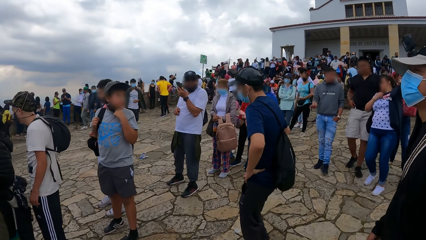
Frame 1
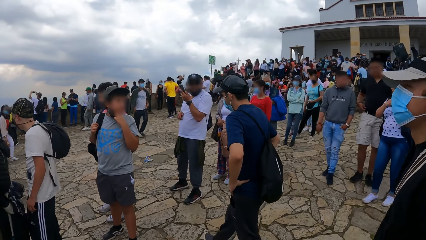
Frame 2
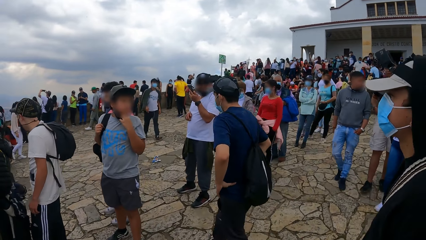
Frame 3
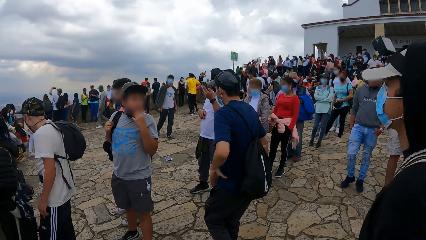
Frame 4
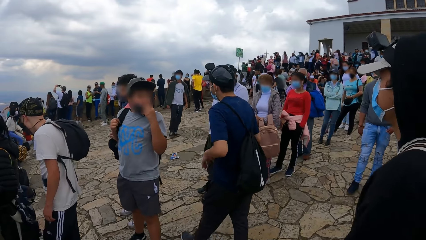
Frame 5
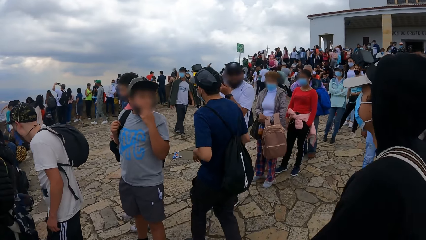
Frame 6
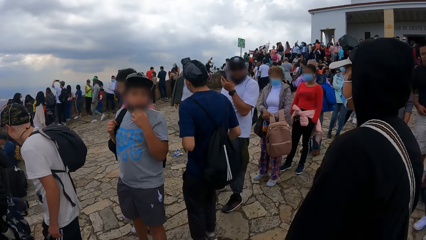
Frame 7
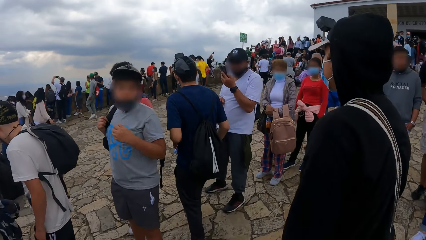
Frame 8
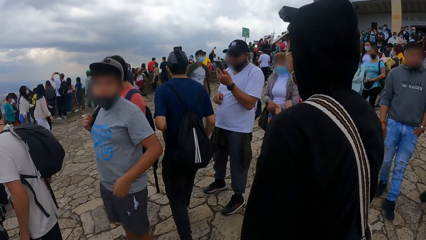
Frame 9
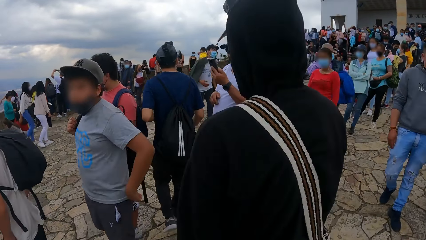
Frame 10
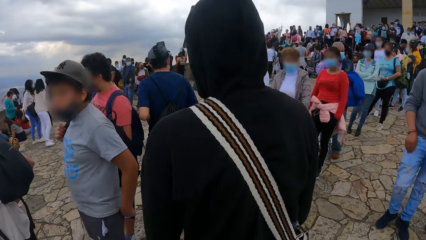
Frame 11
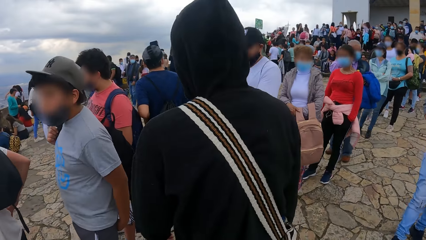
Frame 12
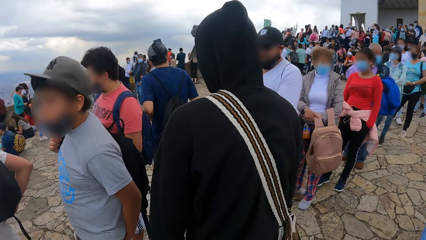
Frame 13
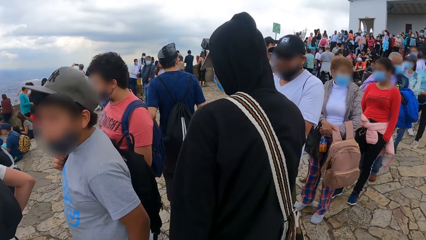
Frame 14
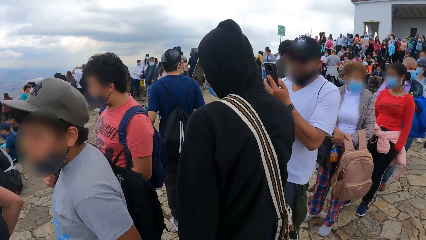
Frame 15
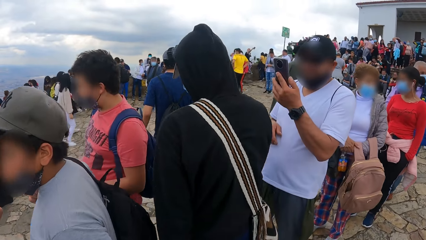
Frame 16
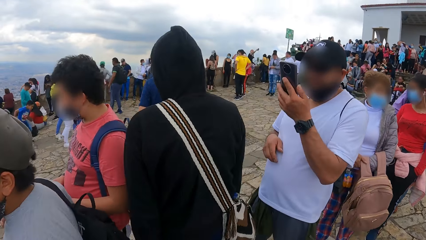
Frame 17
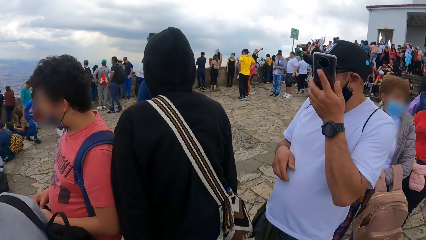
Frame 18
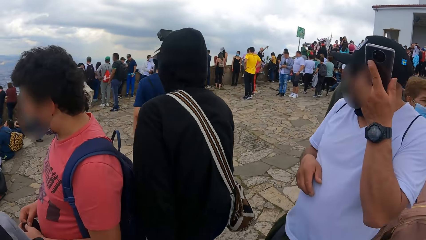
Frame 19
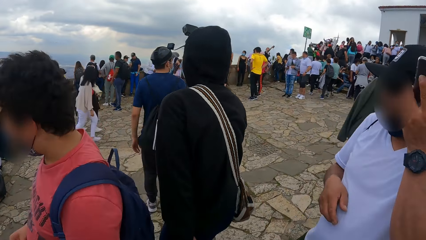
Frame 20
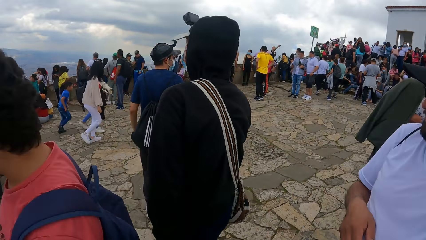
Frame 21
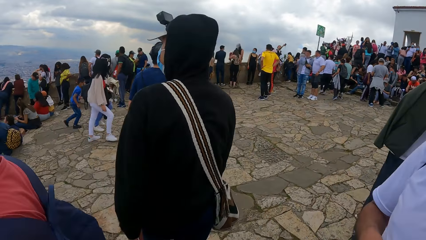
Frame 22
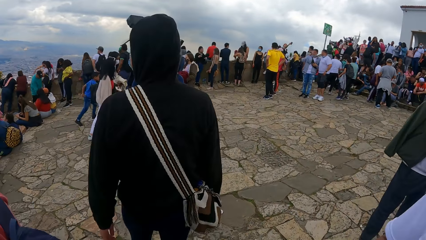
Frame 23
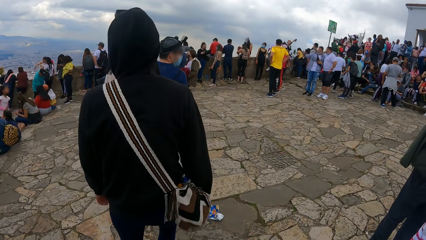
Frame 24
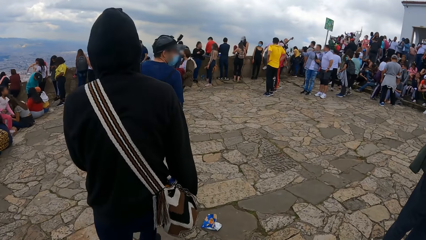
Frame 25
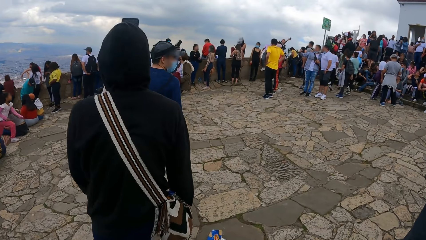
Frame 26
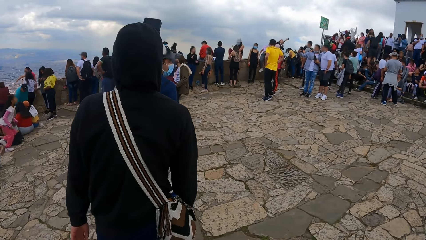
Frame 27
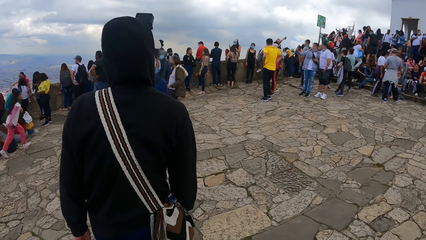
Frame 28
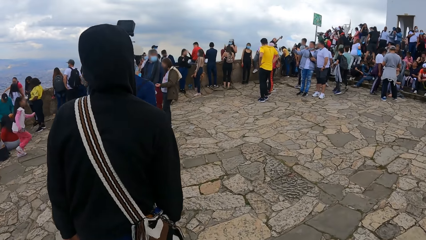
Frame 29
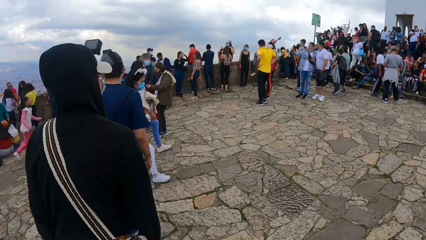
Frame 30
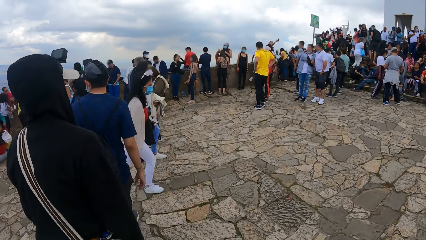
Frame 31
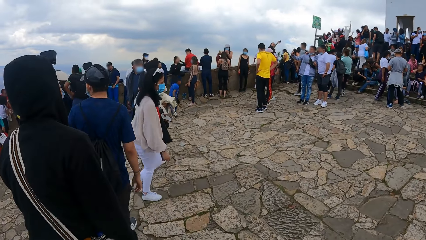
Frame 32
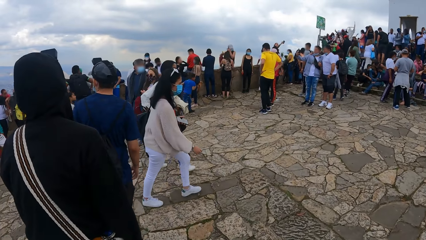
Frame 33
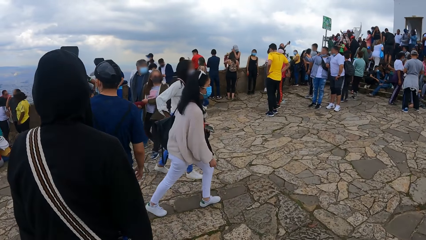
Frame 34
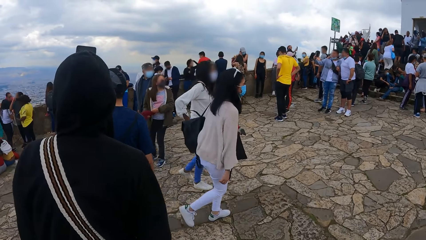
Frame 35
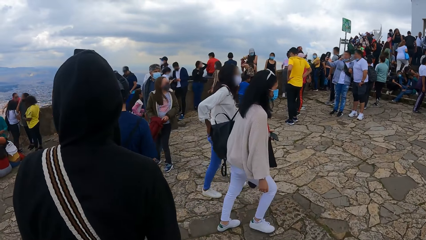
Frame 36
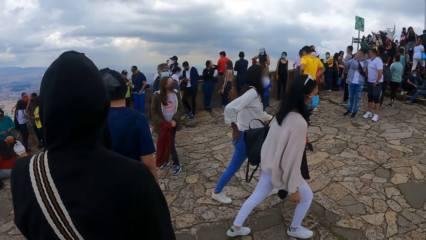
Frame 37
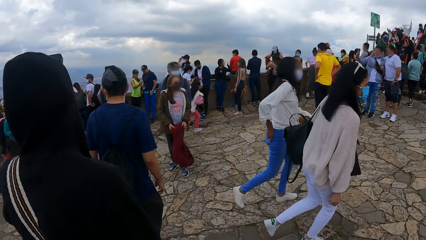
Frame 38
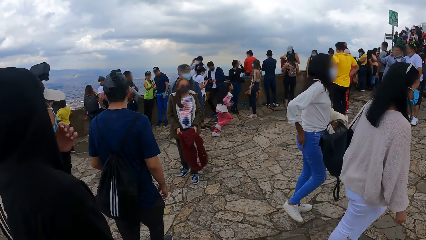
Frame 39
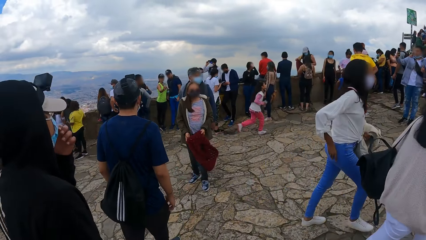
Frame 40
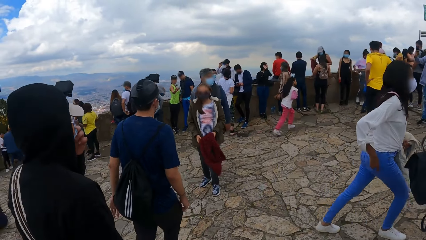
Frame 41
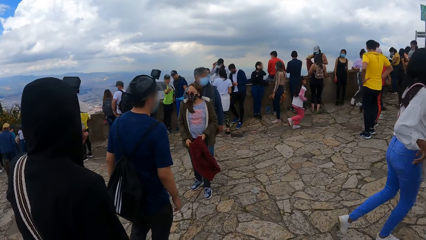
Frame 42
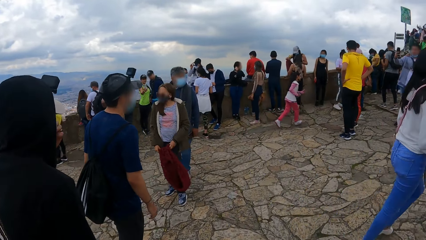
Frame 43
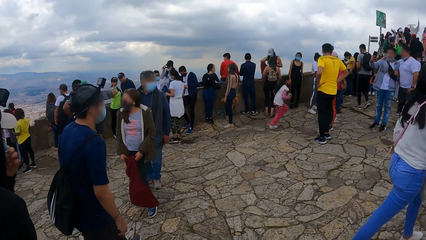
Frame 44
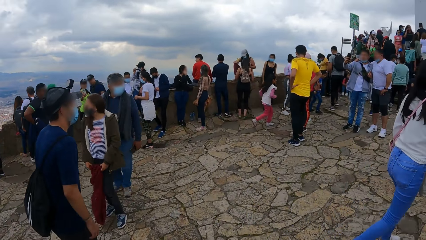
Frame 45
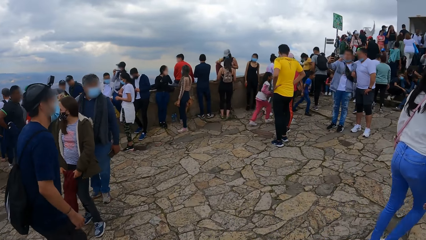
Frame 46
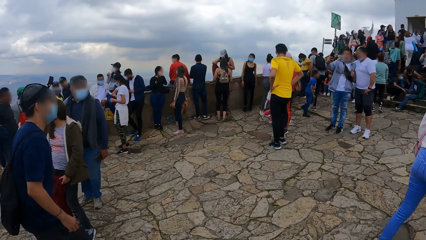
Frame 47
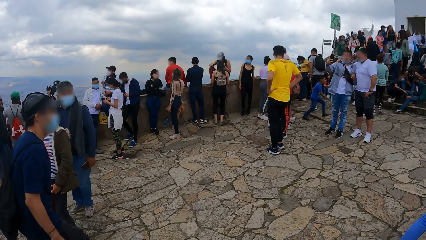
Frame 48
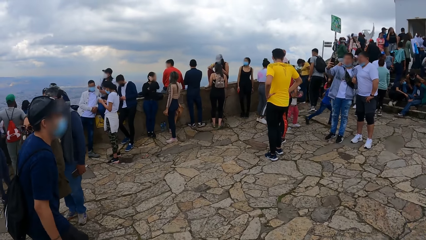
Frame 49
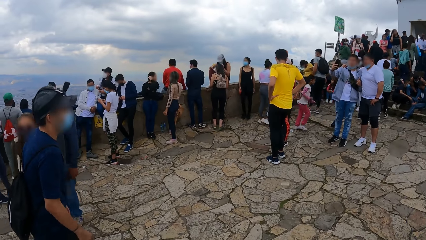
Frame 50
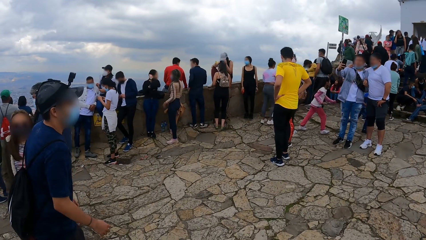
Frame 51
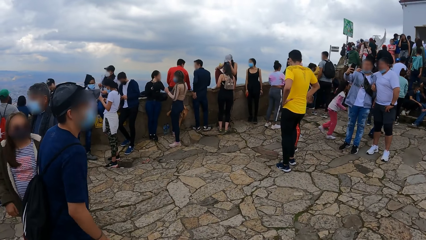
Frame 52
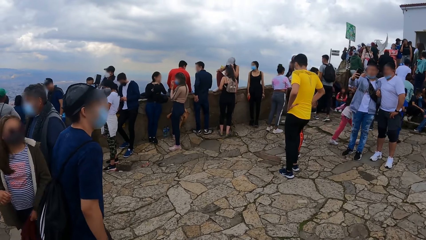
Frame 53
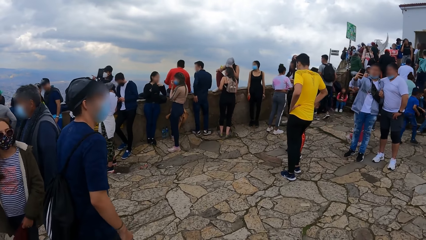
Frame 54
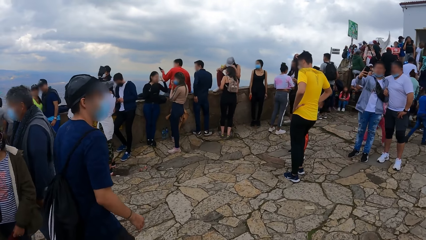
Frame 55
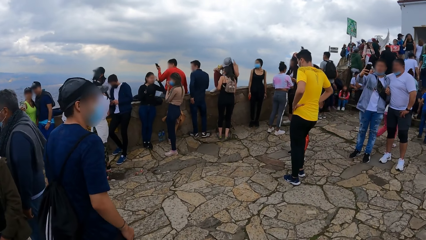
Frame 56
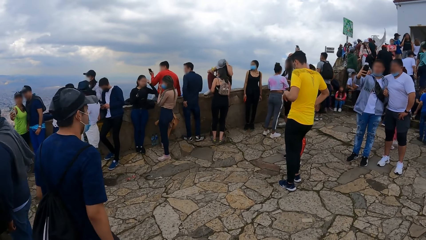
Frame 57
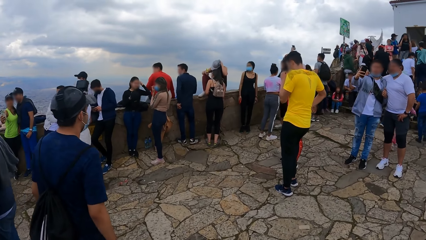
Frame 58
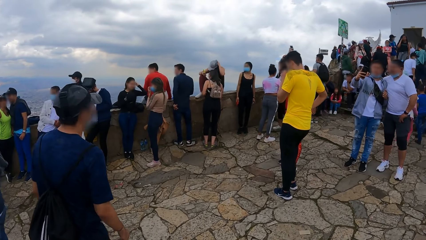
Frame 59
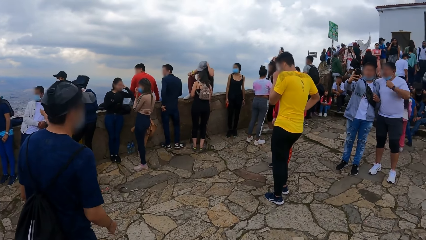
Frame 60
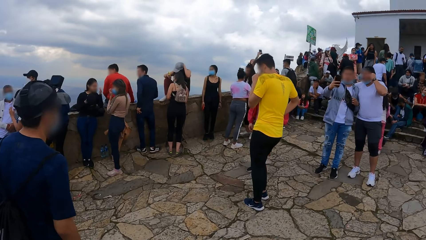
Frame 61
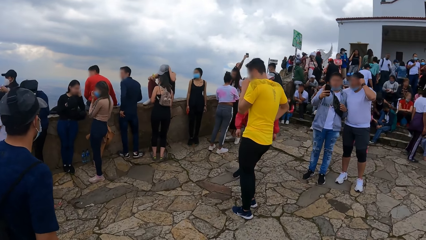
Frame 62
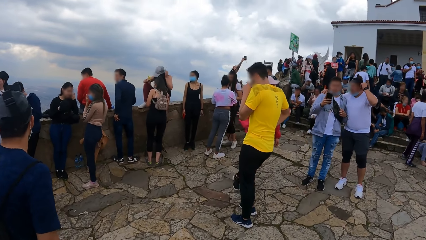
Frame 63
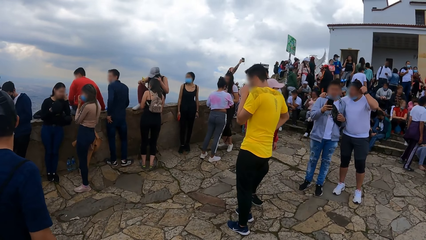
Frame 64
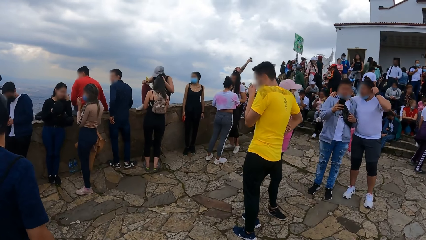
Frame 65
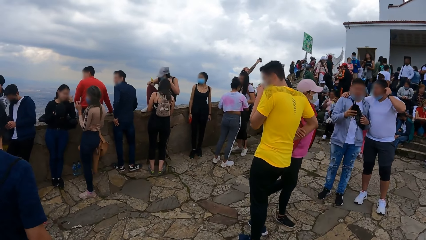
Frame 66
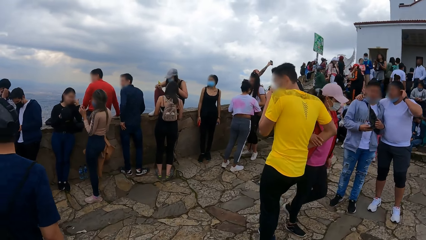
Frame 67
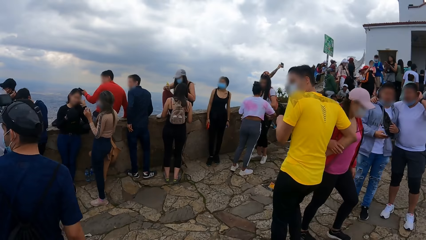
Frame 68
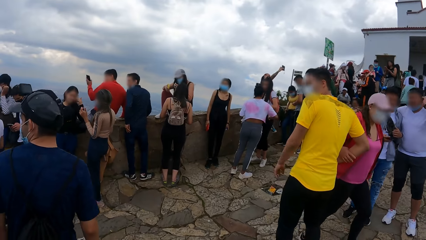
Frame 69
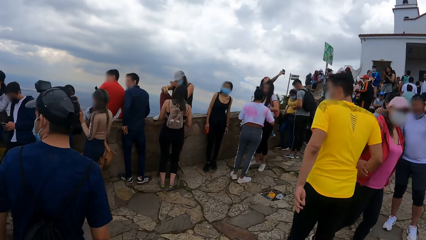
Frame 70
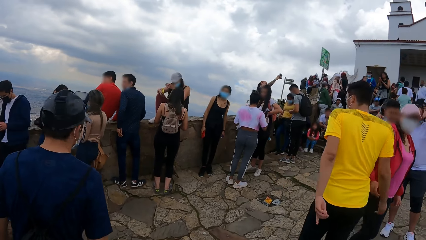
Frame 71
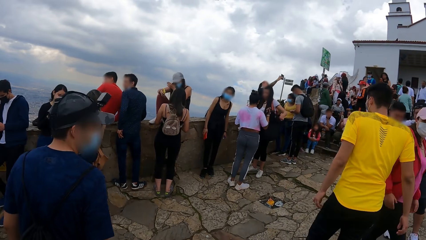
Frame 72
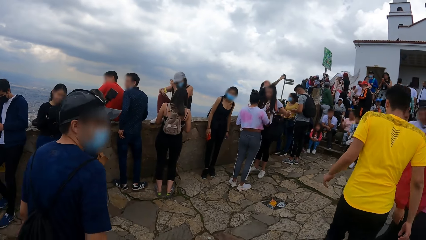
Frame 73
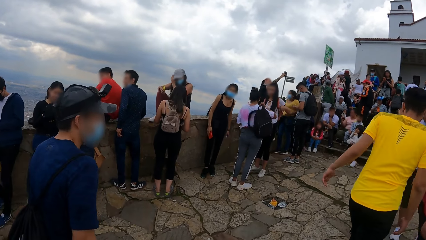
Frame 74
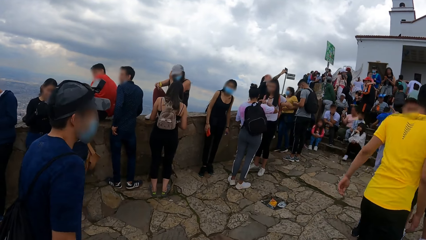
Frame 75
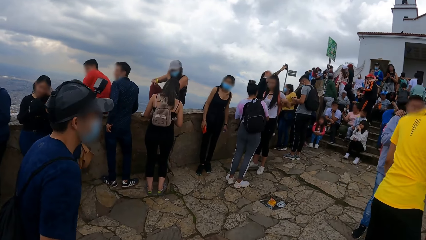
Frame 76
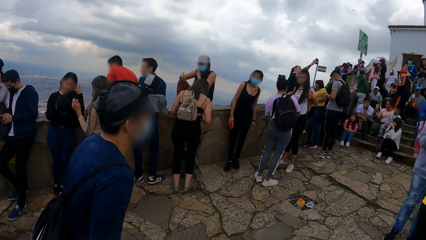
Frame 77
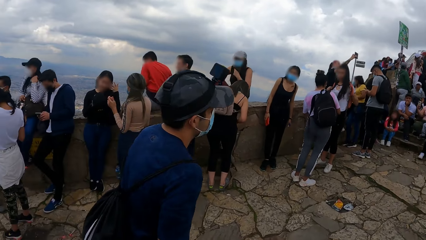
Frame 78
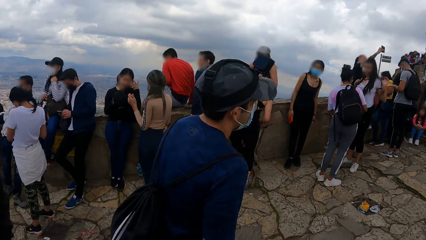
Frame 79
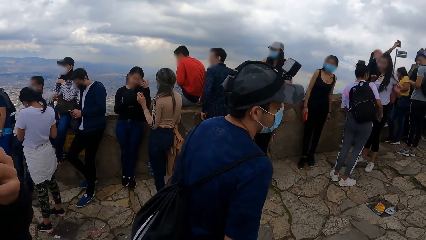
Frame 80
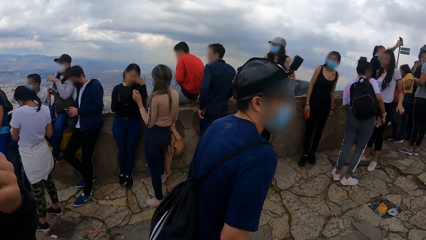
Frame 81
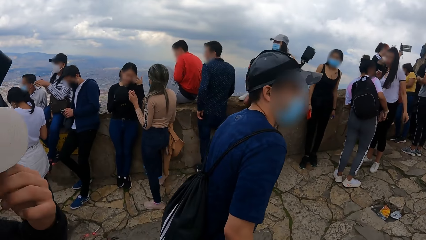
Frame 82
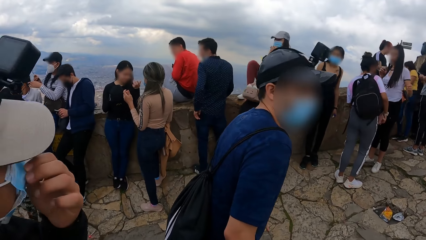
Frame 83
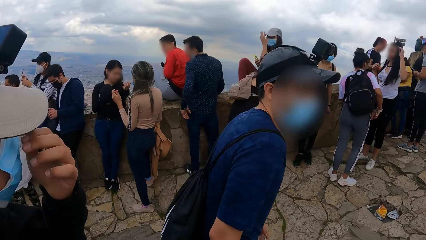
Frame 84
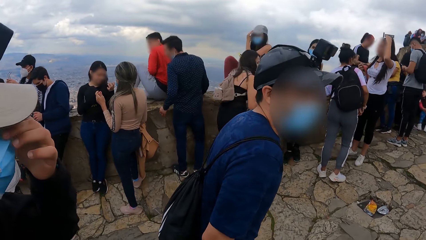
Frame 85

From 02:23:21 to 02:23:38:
A person passes through the queue. Another person passes through the queue. The camera wearer passes through the queue.
